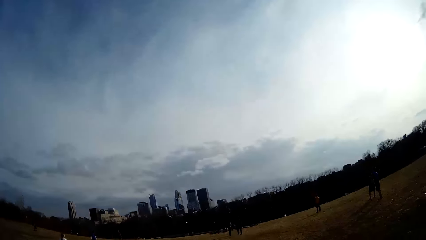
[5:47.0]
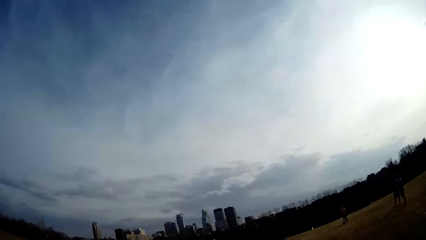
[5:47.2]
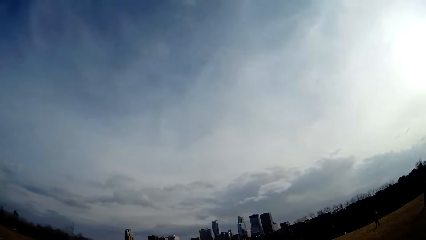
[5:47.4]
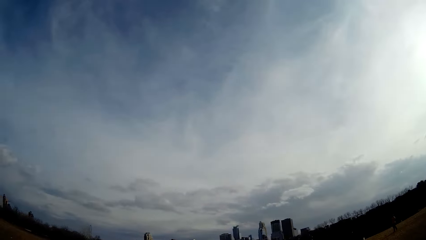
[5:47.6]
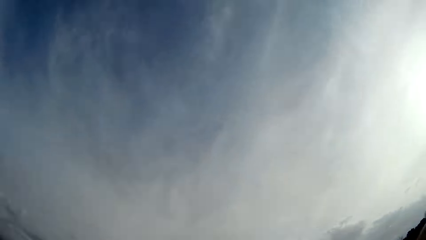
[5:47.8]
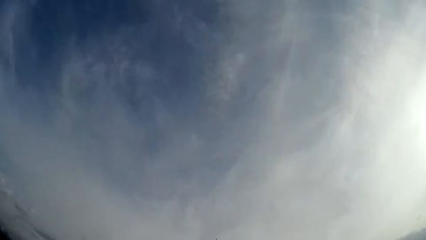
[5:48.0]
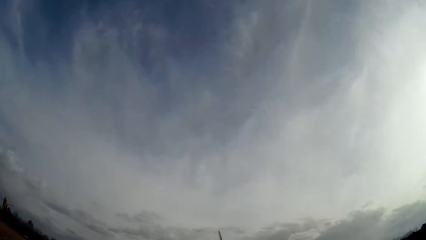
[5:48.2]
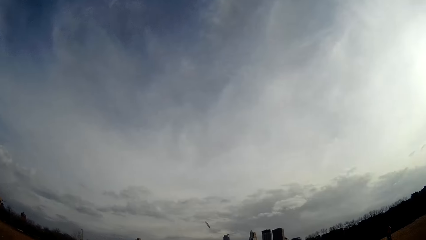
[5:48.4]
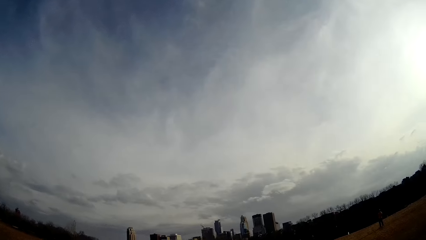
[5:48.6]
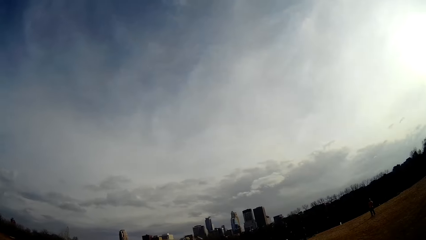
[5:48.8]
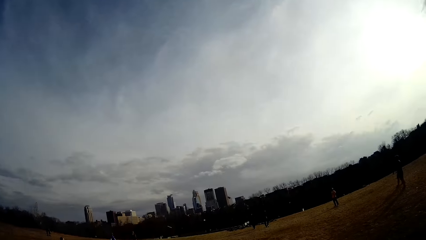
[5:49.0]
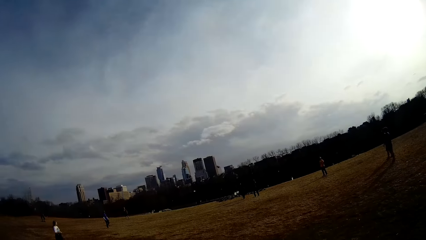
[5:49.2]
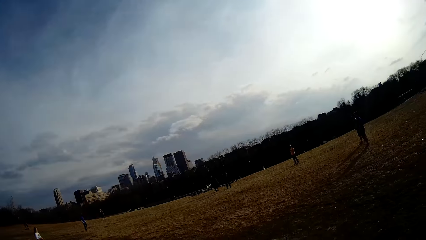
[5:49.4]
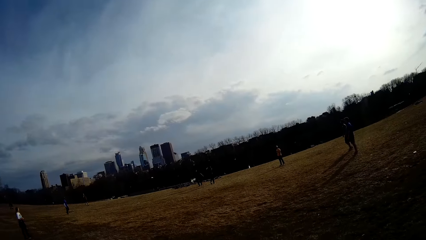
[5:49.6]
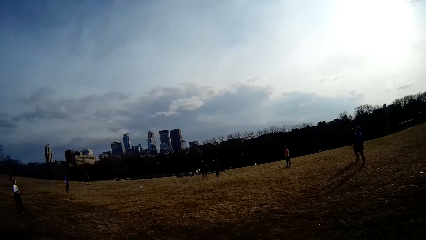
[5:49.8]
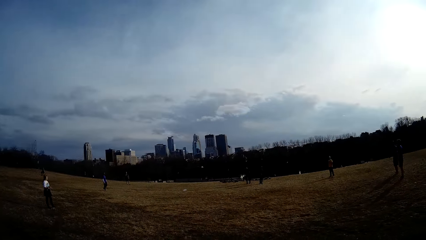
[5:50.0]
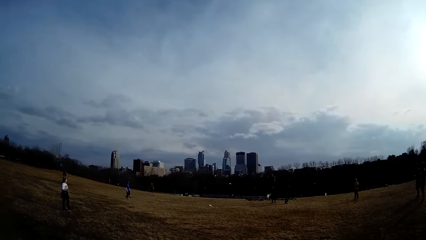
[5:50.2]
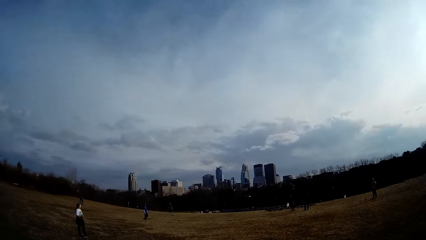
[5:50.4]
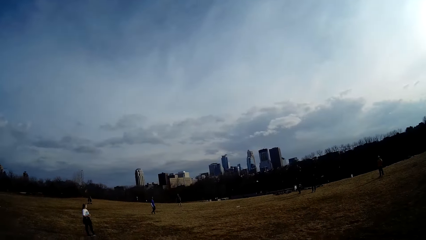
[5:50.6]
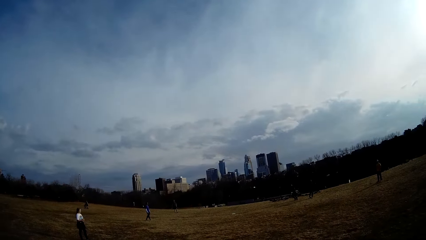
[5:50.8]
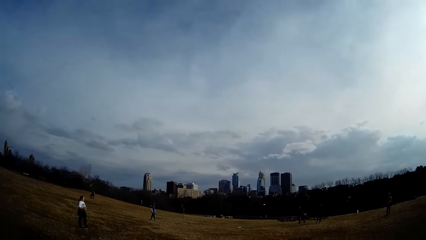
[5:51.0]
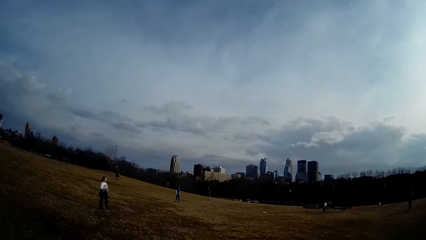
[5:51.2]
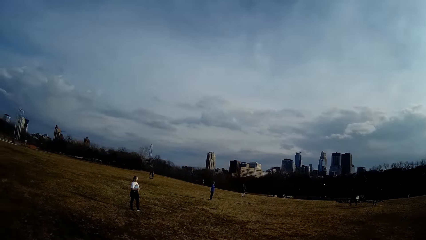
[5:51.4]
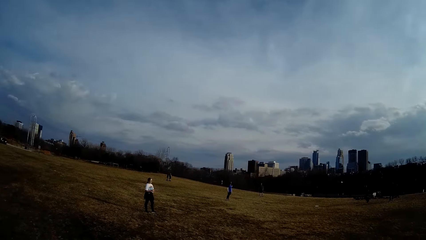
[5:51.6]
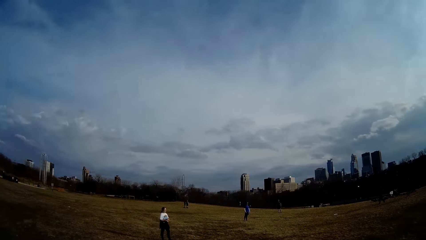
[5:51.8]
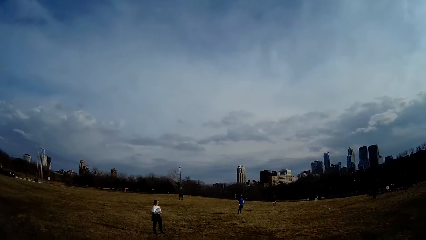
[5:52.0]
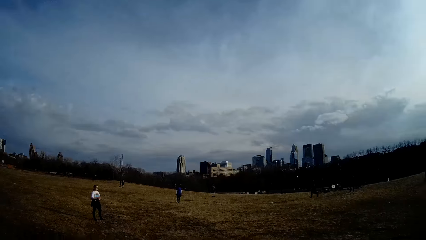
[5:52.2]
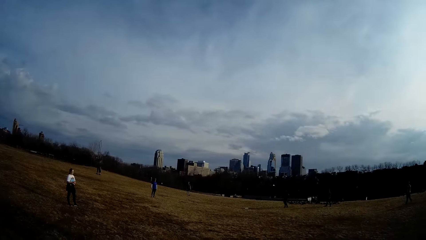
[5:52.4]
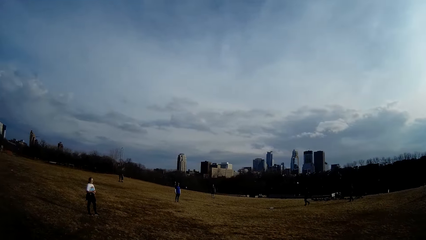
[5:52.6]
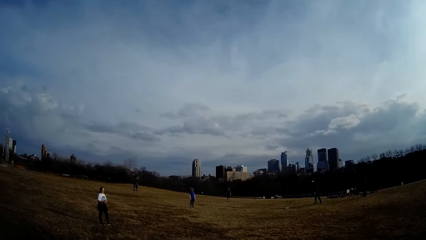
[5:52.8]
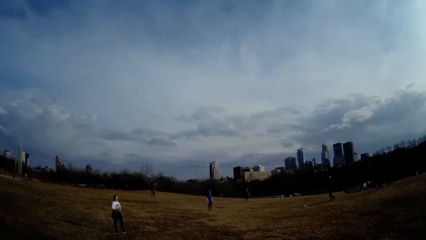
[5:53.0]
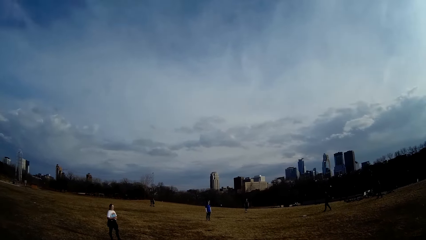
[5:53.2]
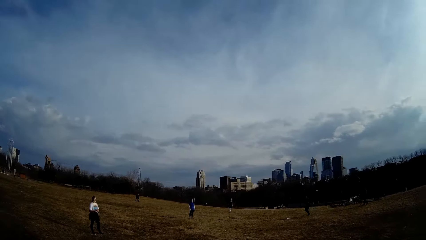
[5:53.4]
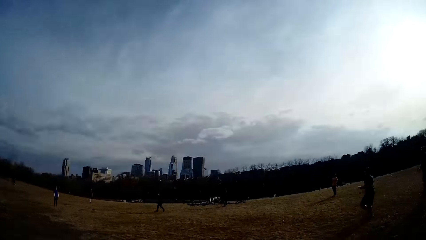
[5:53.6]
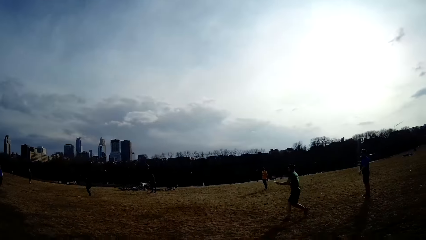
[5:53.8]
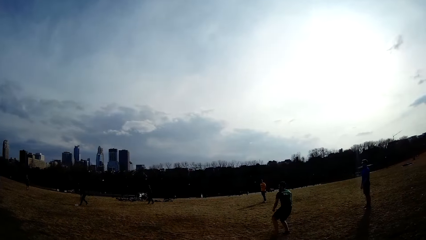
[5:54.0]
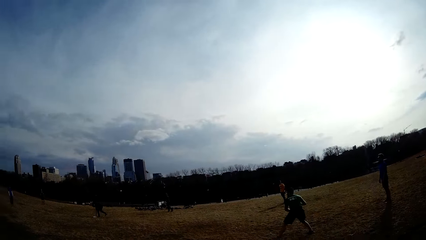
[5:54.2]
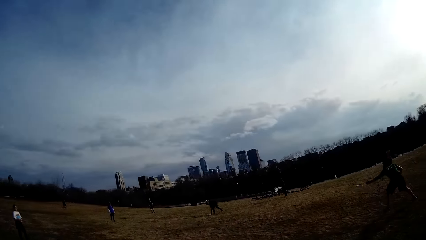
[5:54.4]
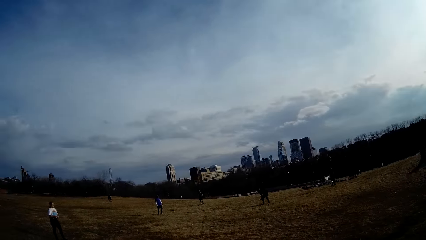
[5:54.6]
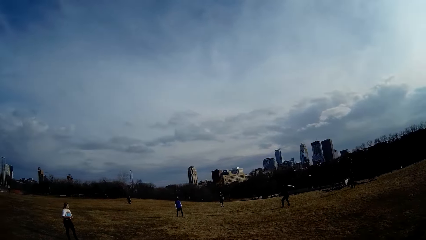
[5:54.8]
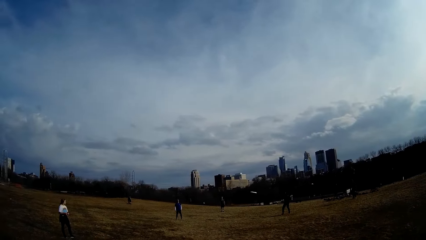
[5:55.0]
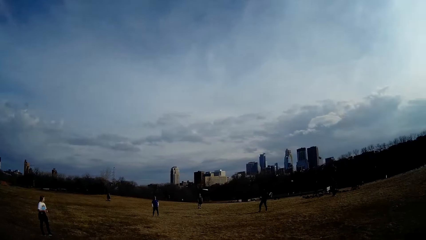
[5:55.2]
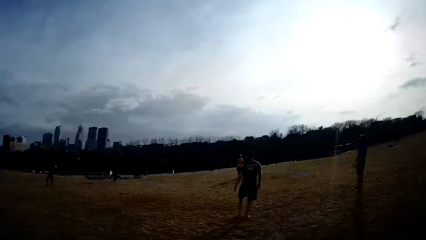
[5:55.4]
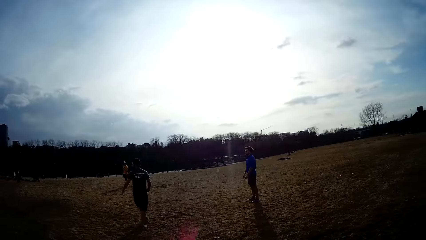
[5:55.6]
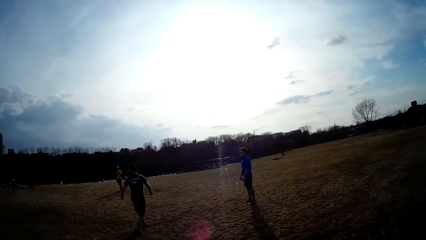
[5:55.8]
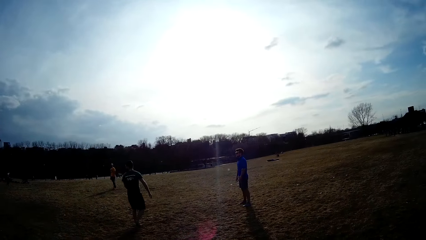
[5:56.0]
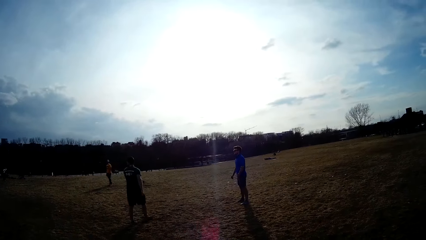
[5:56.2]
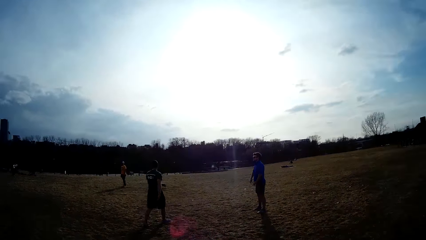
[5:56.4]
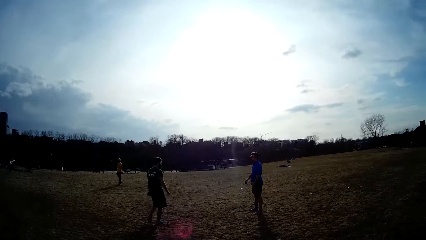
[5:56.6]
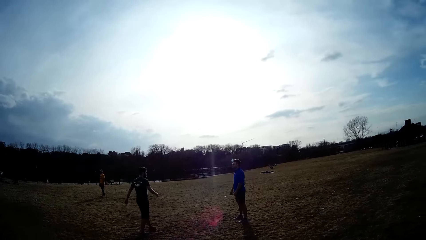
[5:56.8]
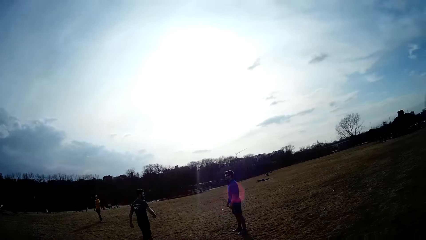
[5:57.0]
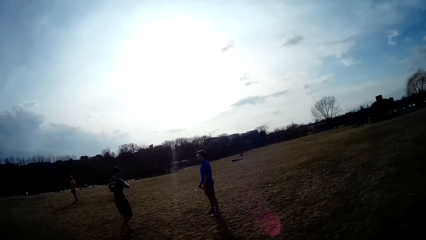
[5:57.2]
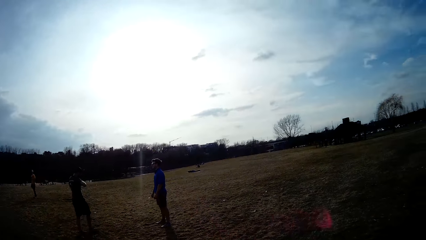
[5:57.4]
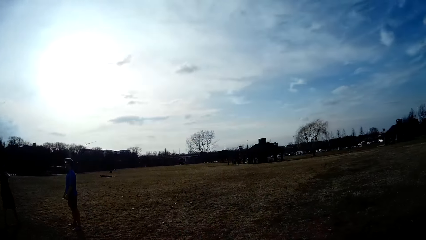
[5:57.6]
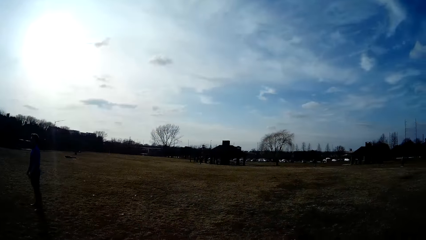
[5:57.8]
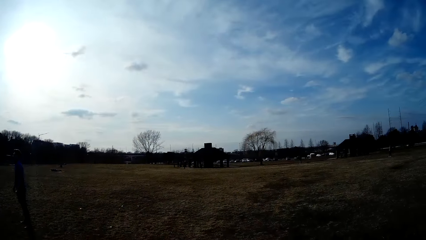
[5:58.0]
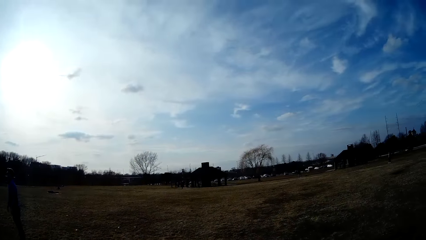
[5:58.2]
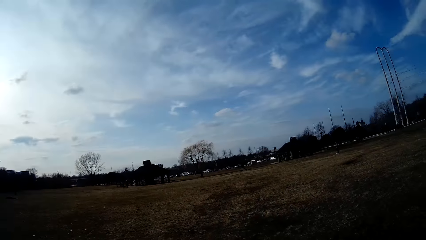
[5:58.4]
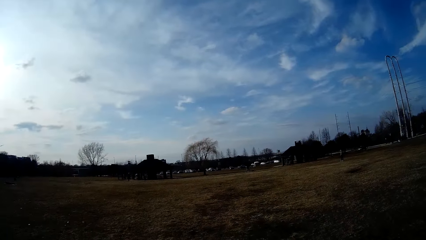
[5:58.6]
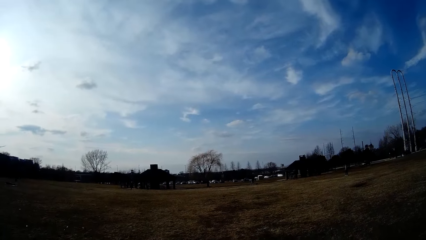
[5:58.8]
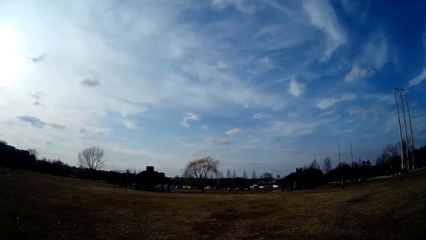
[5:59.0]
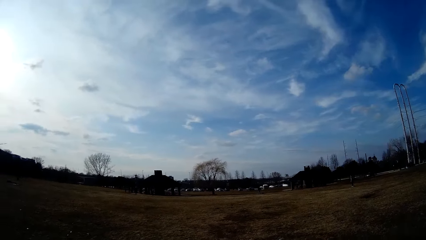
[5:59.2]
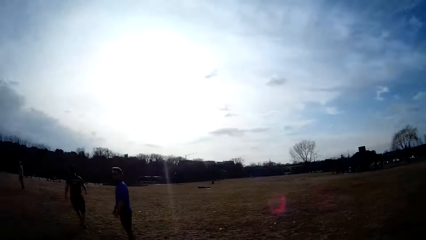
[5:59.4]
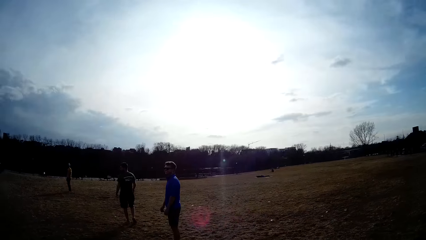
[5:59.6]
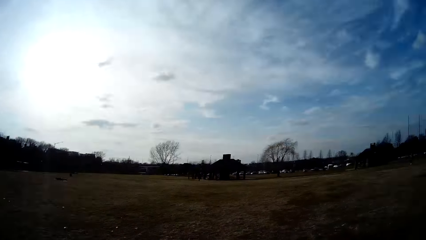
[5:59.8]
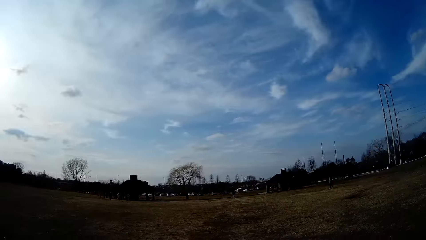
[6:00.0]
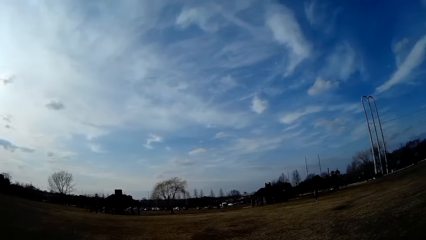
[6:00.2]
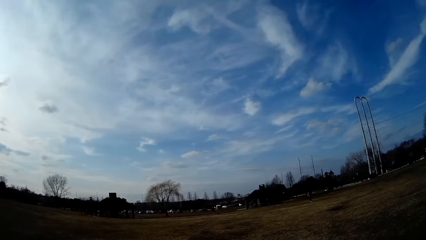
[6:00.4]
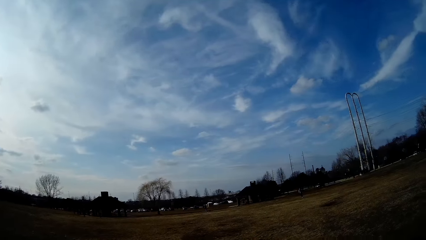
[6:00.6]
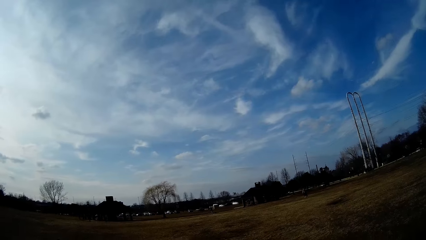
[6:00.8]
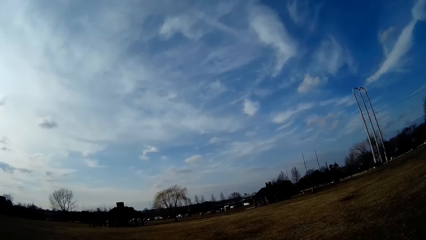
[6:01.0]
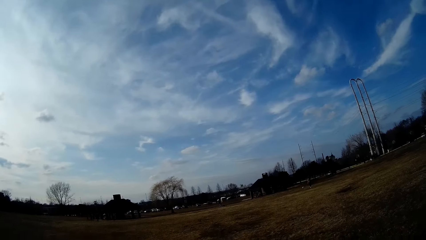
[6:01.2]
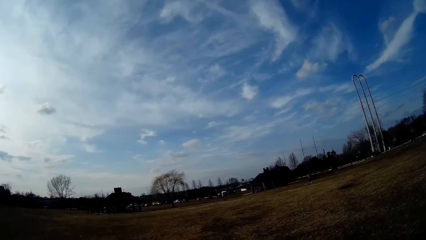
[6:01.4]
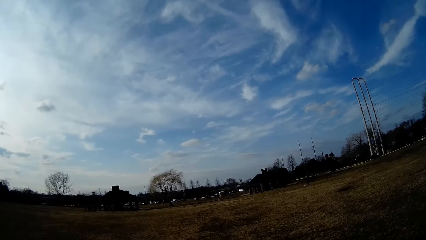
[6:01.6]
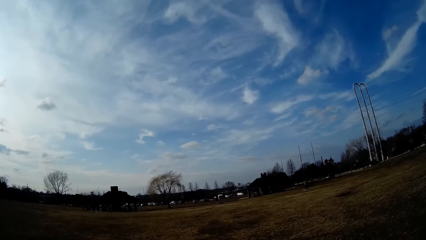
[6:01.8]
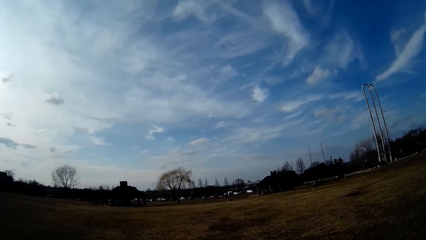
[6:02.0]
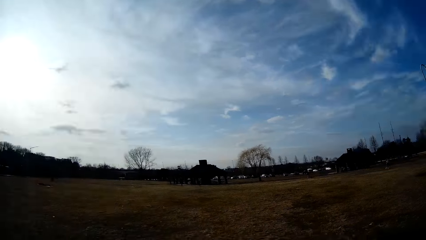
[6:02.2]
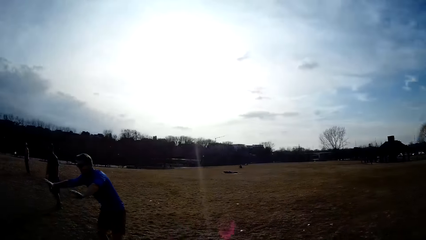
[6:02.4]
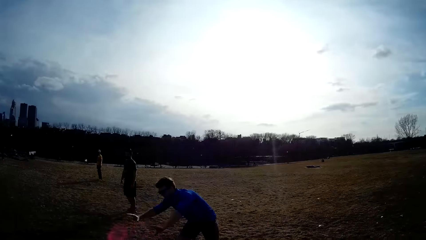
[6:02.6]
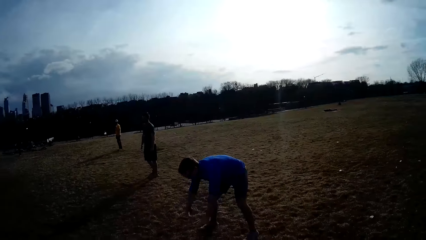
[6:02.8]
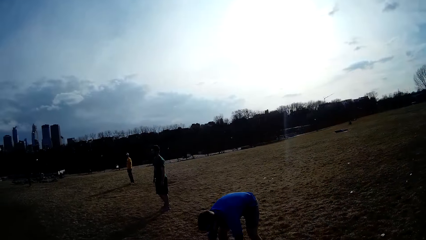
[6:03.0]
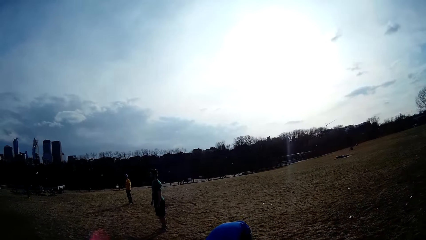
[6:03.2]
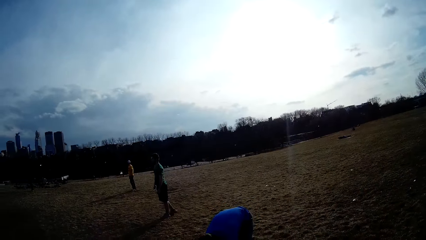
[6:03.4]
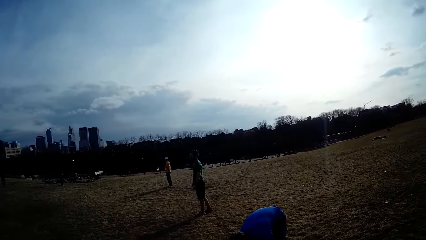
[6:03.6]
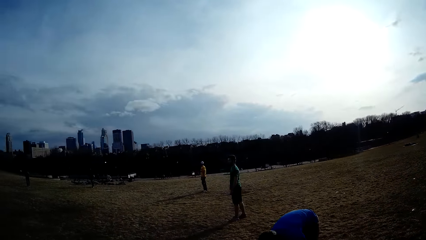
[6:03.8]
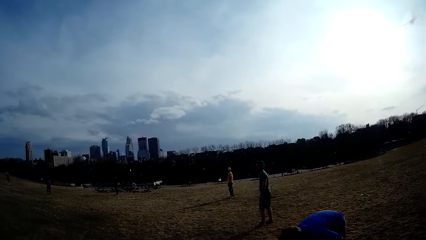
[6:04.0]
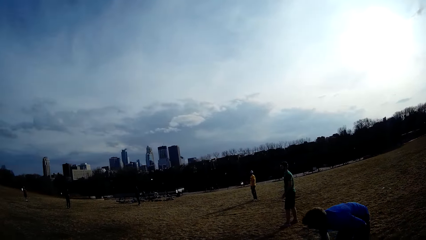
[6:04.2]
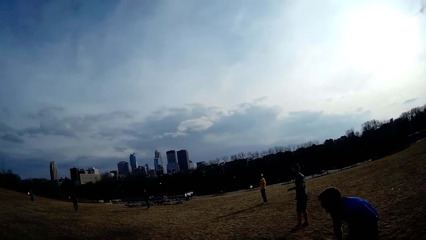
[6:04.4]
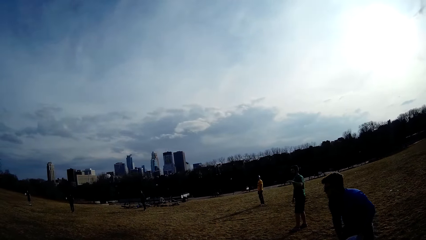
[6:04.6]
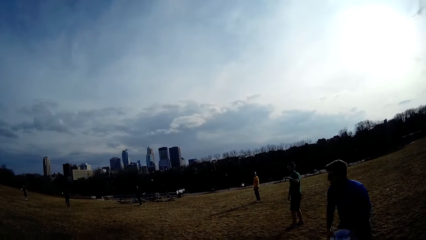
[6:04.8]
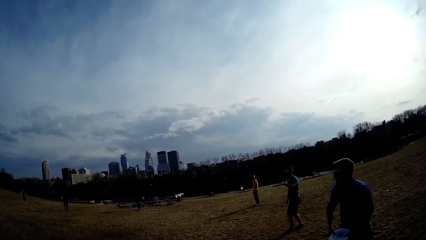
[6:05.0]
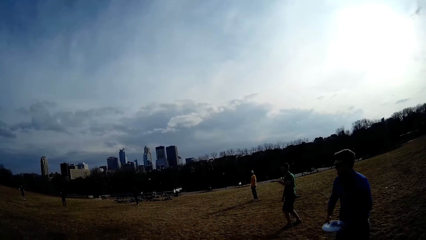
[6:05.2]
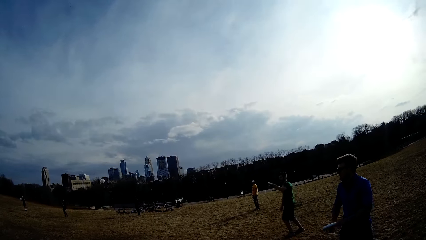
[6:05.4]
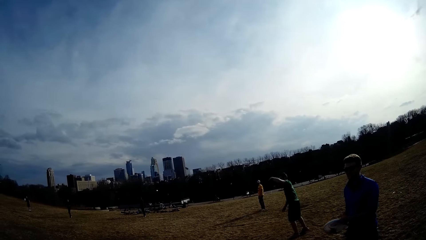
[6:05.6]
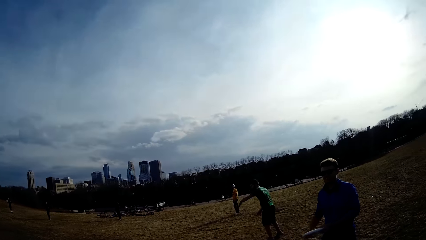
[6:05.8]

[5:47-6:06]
The camera wearer flings the ball in the air. They look around. A man picks up a ball.
